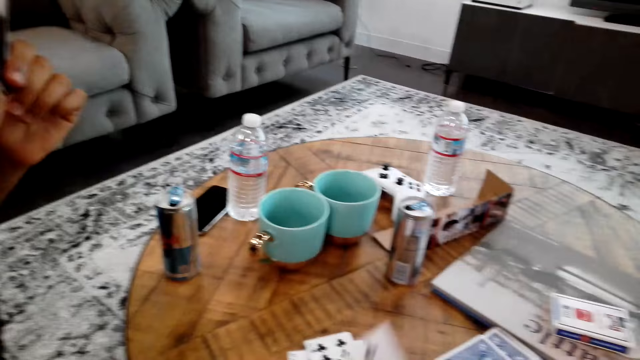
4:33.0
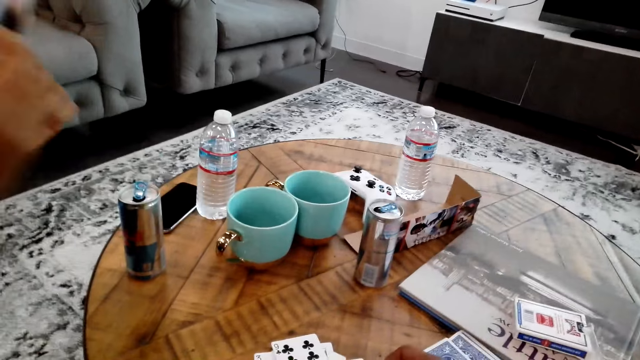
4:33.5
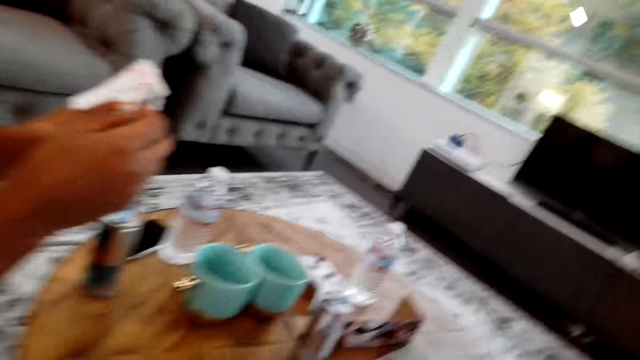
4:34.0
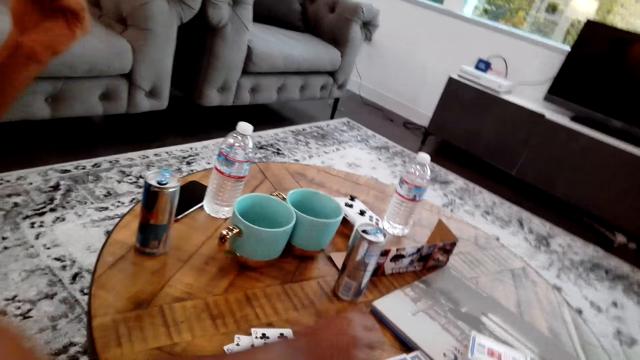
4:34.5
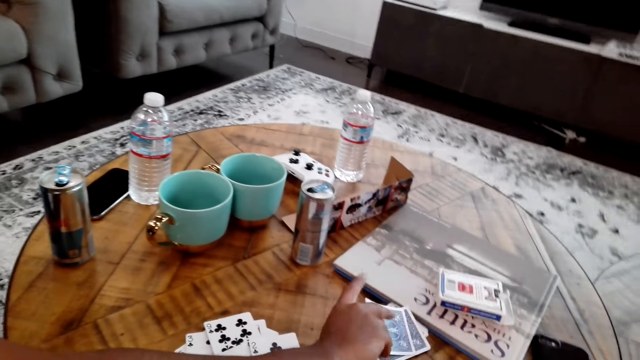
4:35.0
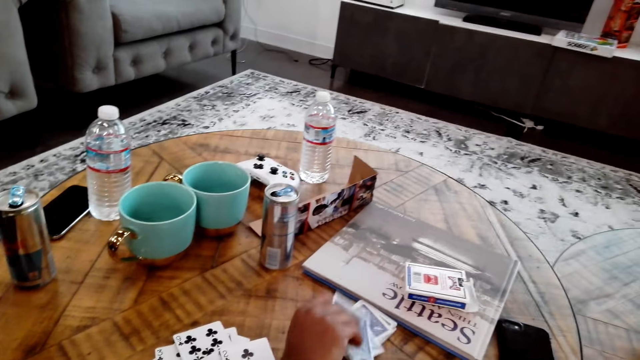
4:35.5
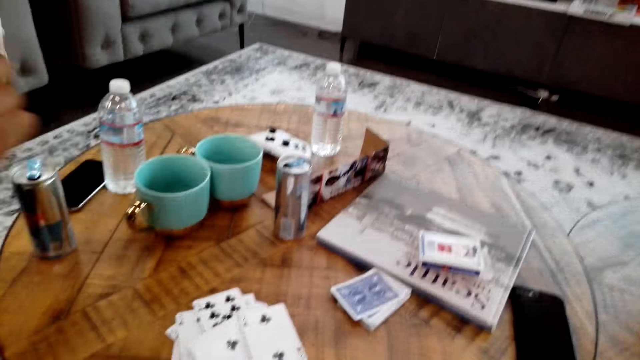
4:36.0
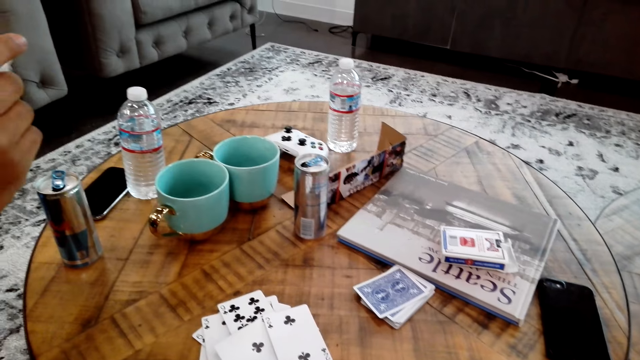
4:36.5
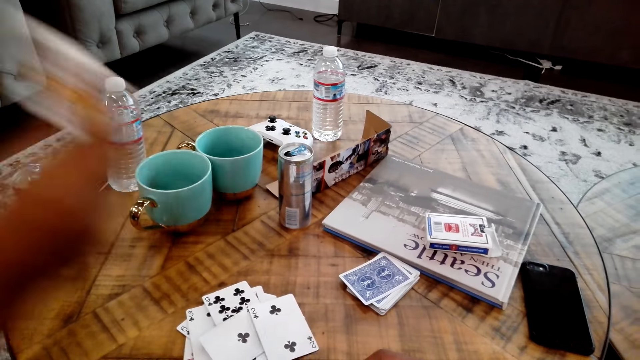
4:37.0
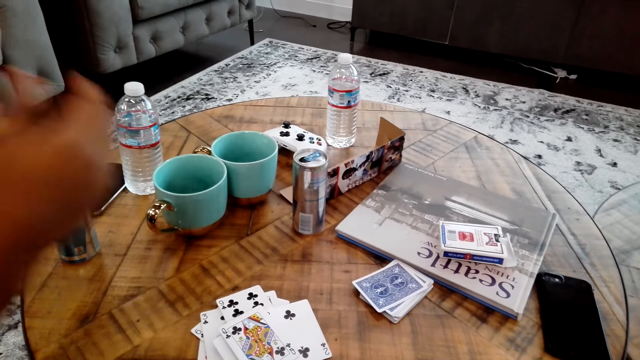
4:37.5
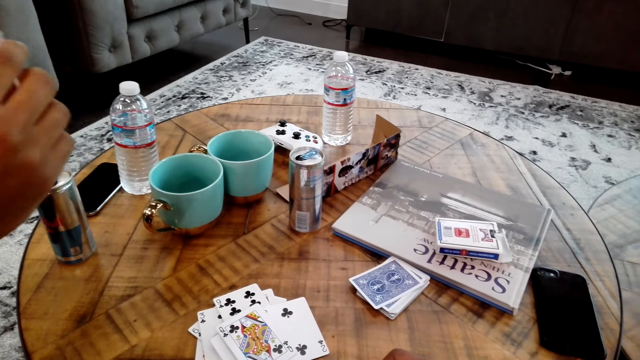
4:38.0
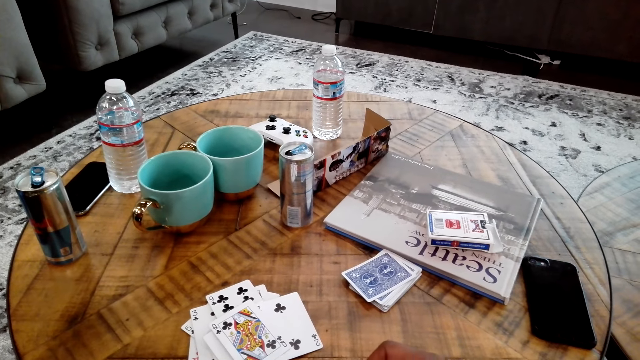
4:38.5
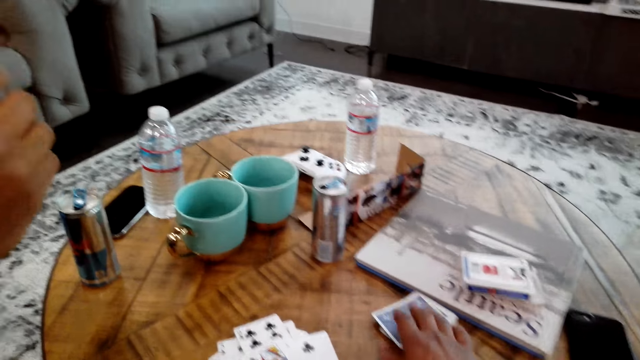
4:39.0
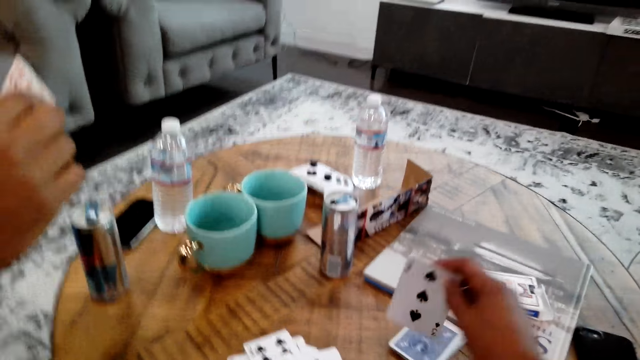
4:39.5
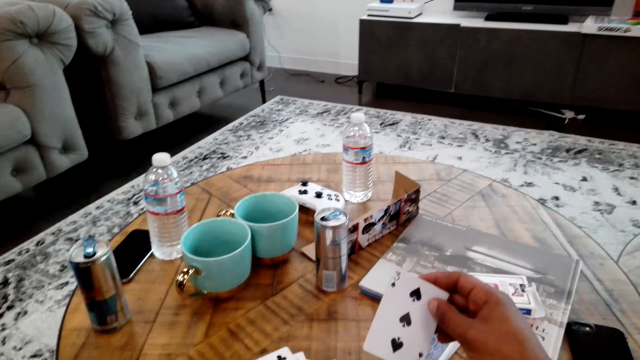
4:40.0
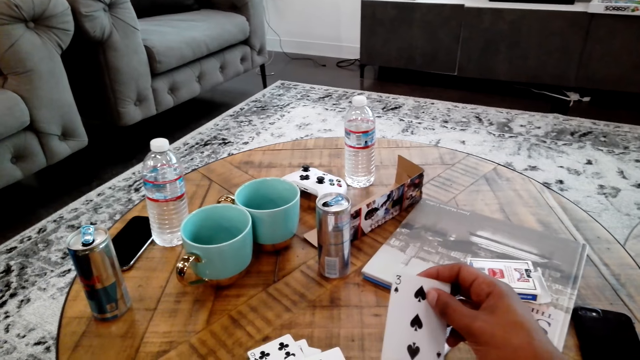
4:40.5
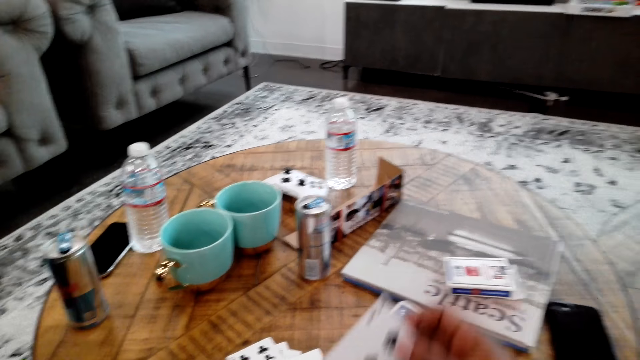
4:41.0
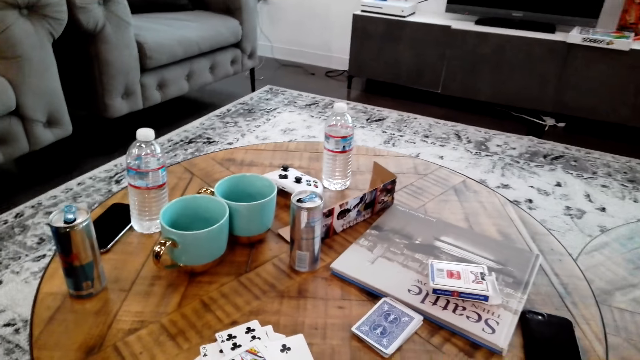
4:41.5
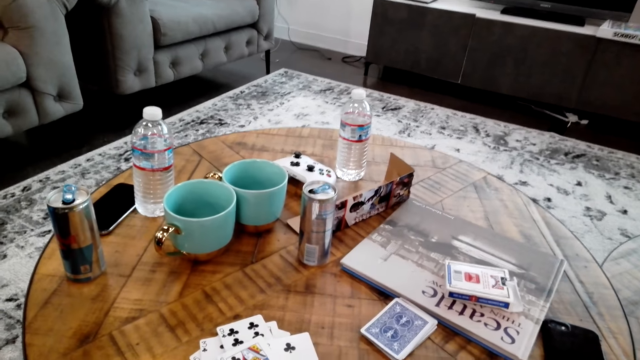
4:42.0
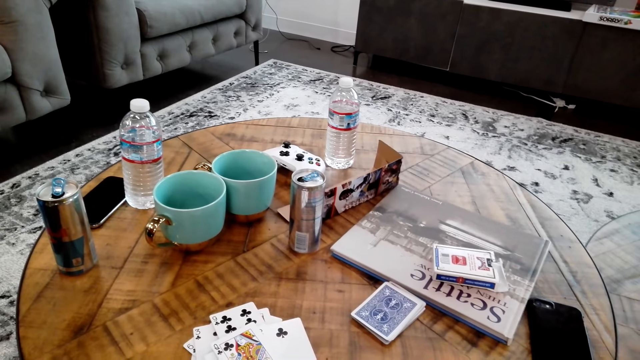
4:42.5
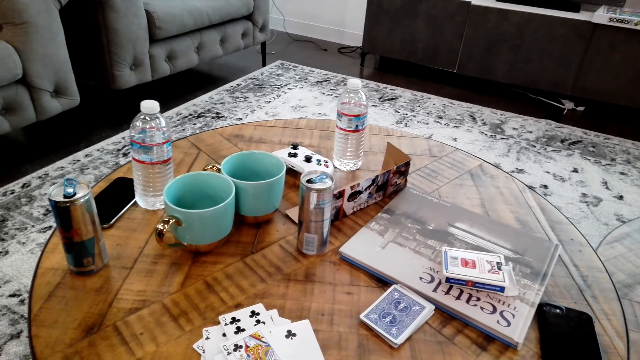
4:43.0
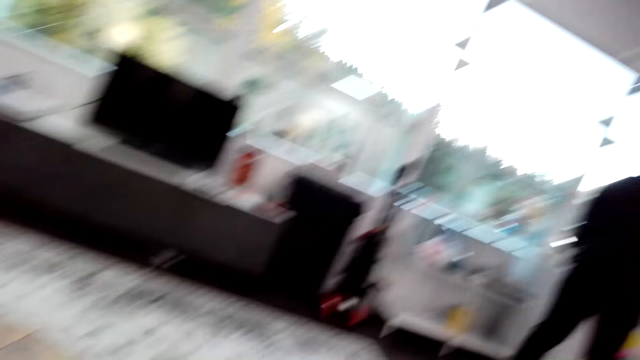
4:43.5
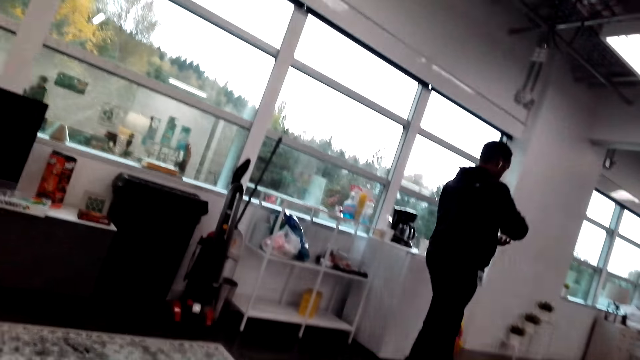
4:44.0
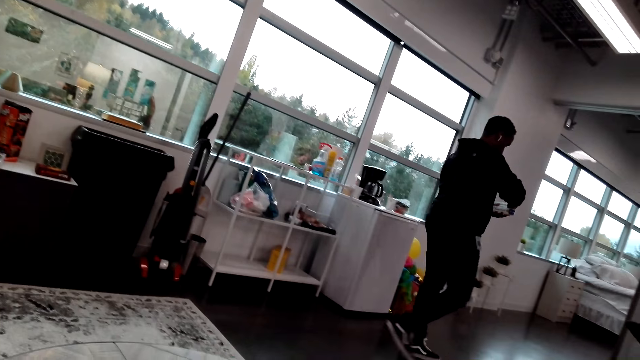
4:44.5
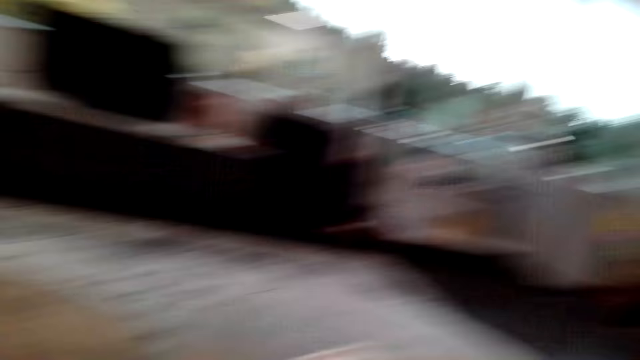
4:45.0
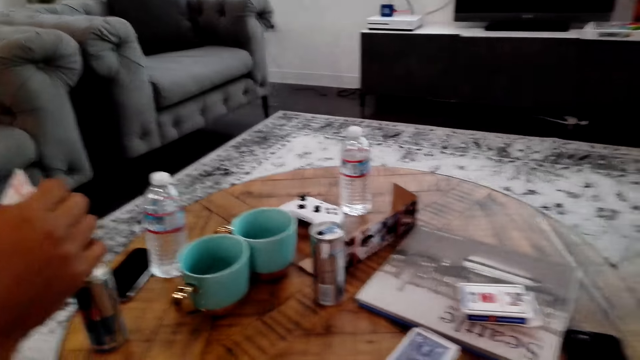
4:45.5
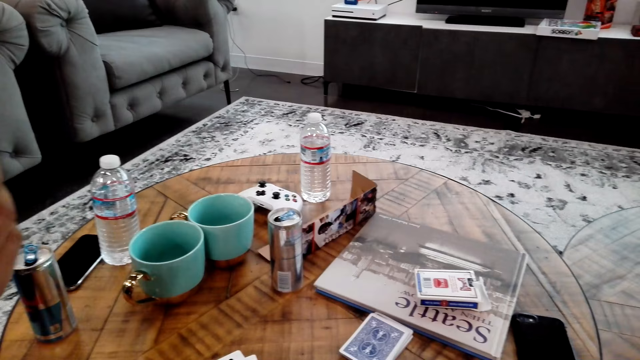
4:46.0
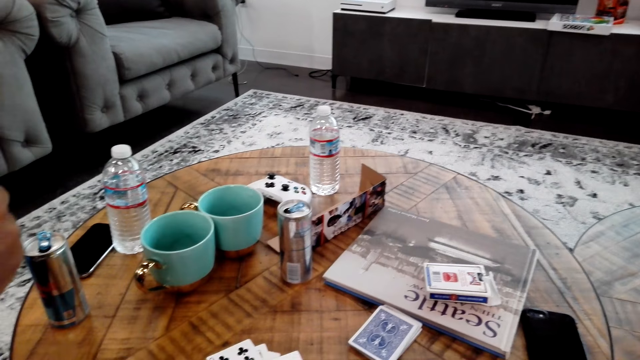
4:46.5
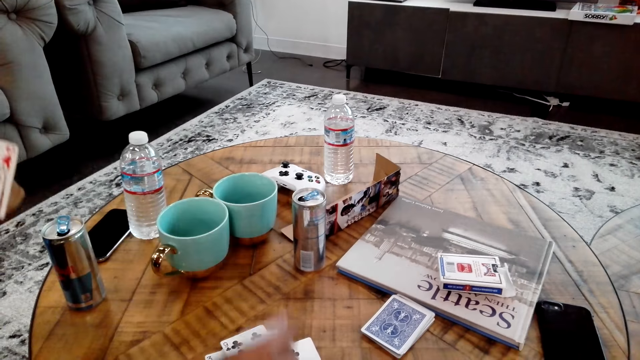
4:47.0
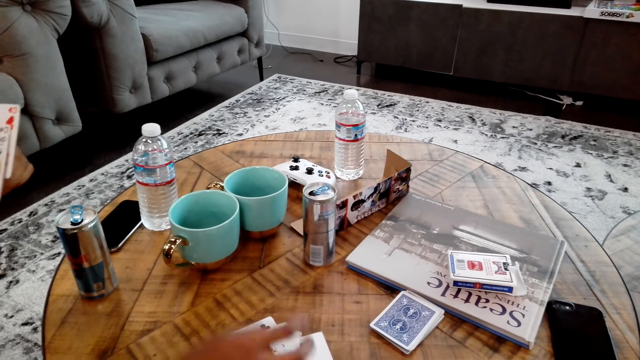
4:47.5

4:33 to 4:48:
A man moves a card. The man picks up cards from the table and places a card on the table. The camera wearer moves a card and talks to the man. Another man walks on the floor. The camera wearer looks around the room. The first man places a card on the table.

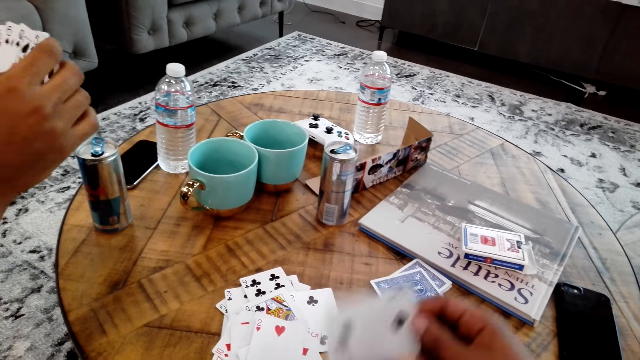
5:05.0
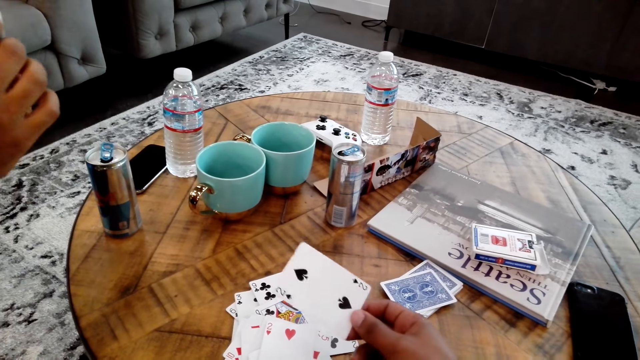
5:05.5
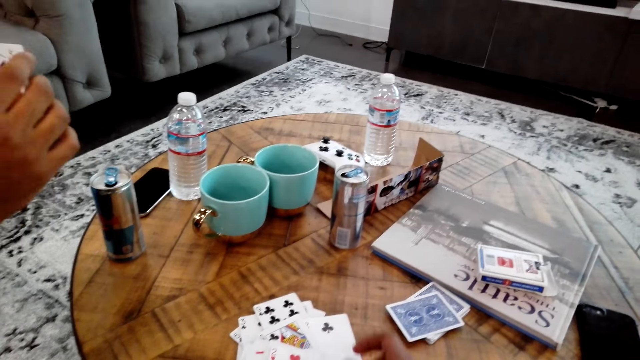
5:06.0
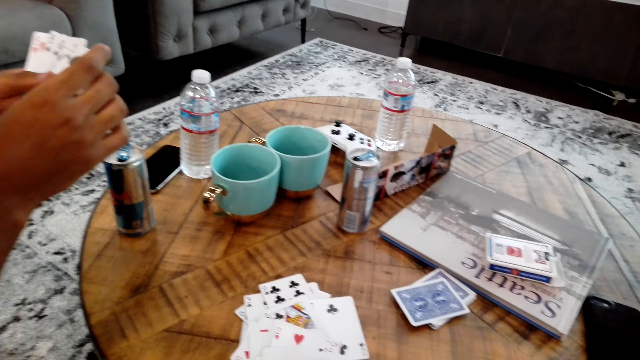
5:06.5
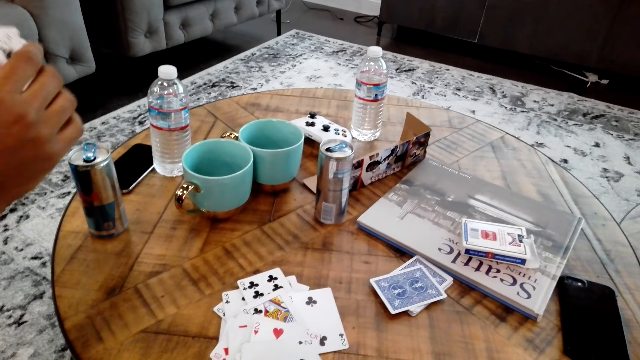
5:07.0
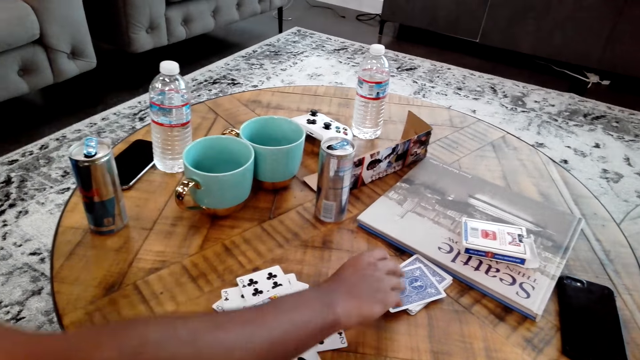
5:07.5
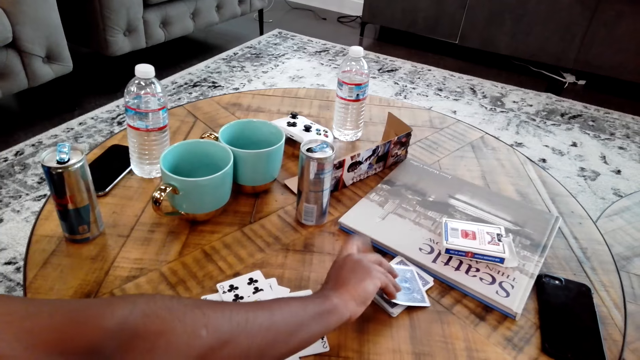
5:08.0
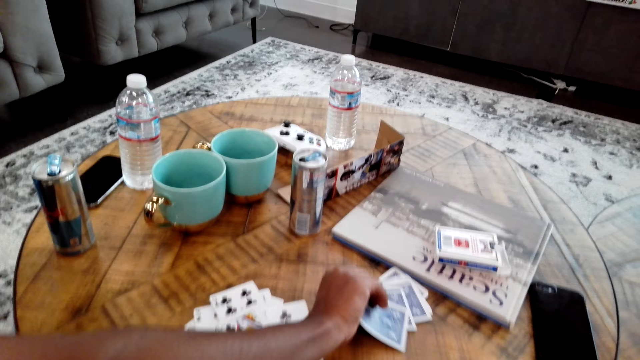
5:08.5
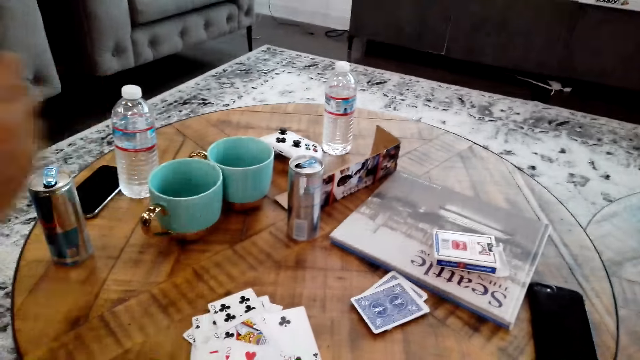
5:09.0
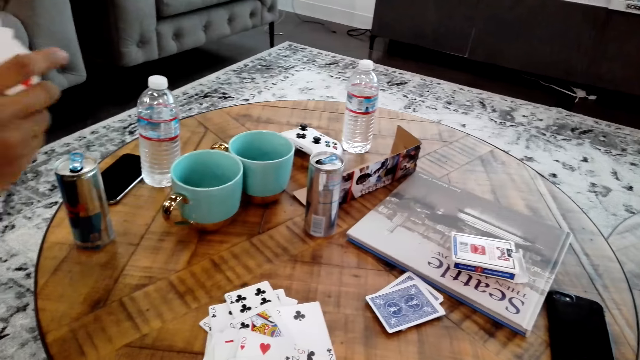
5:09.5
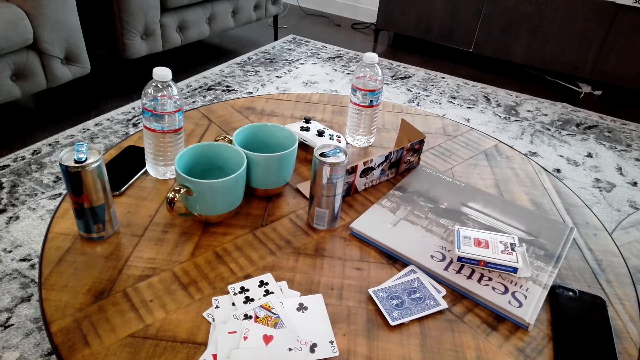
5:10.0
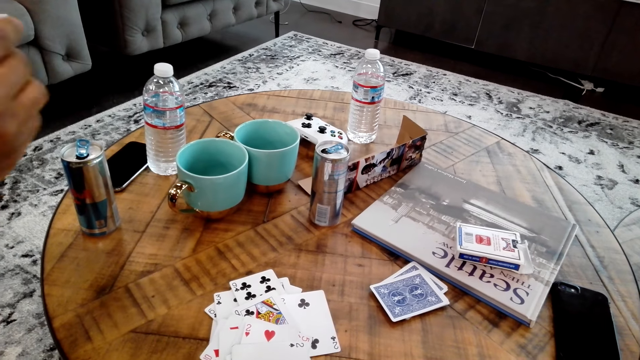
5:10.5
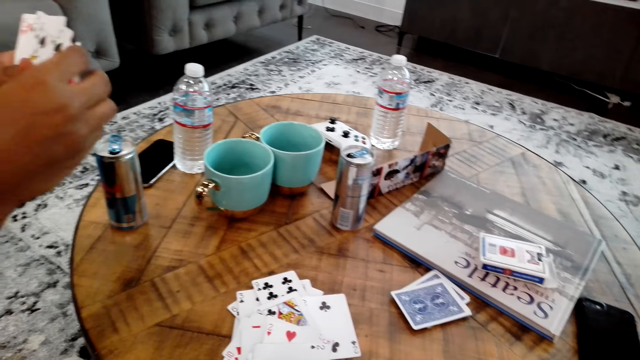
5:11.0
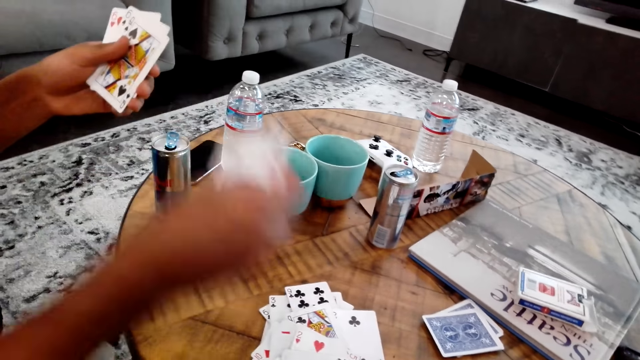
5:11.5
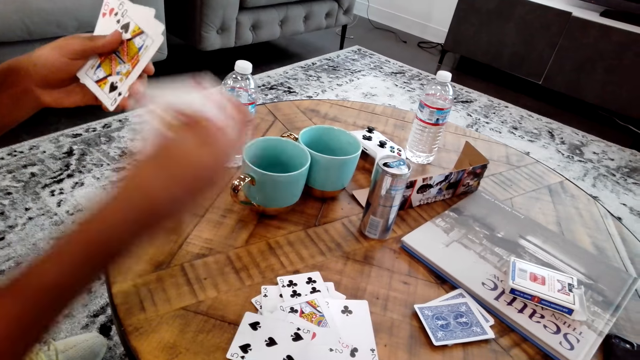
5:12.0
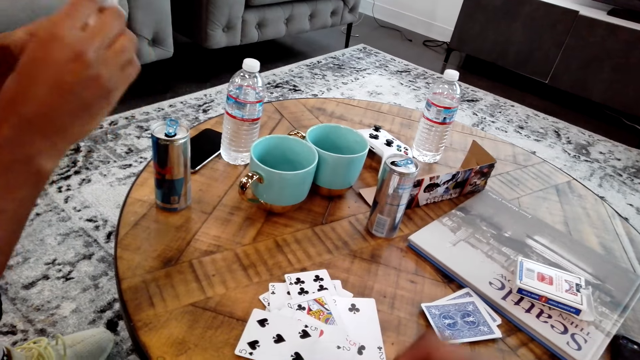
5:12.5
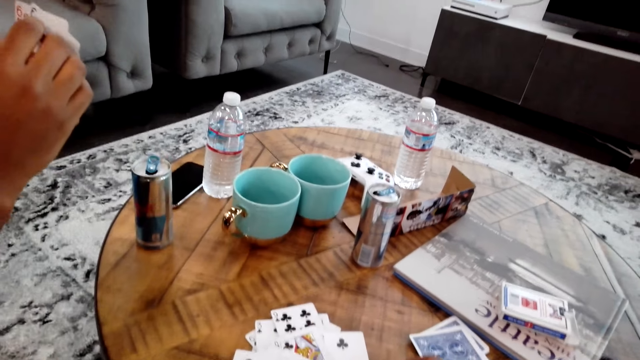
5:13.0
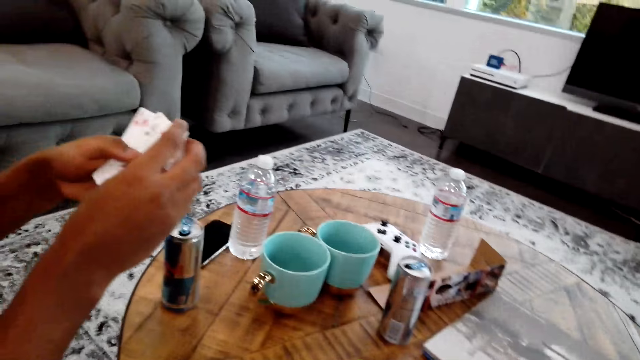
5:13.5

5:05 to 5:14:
The camera wearer moves a card. A man picks up cards from the table and moves a card.
